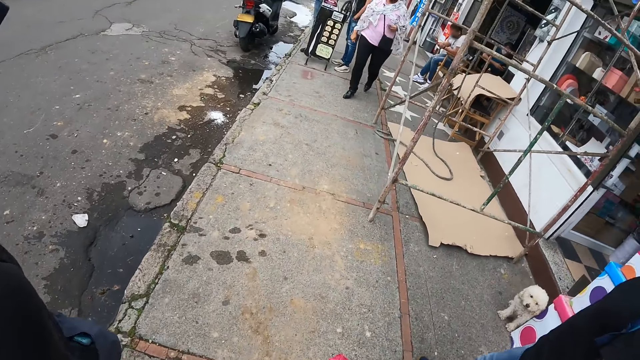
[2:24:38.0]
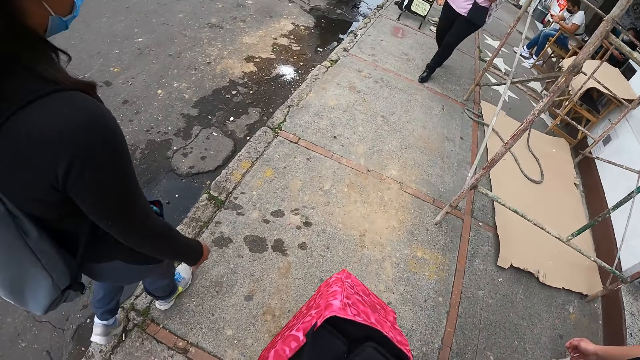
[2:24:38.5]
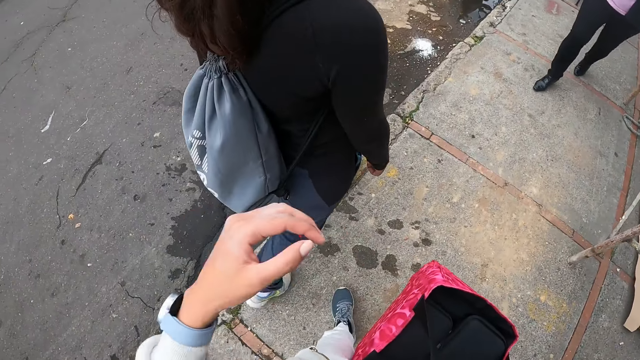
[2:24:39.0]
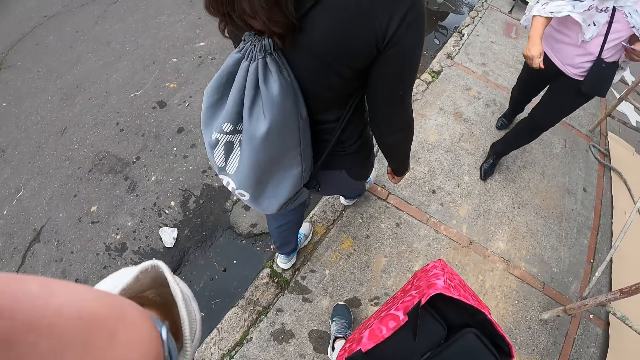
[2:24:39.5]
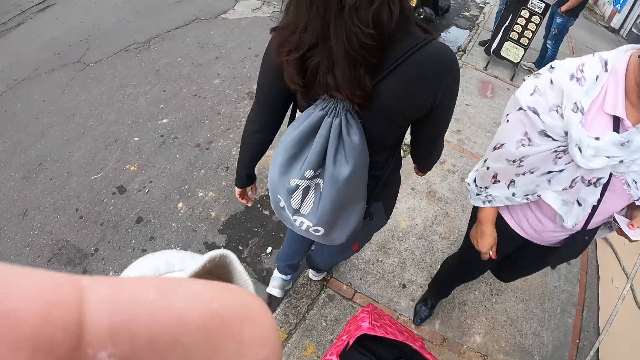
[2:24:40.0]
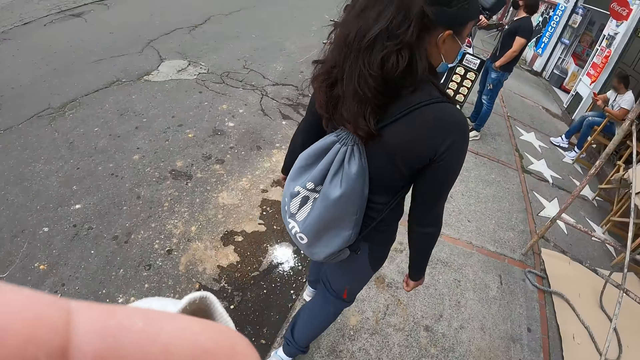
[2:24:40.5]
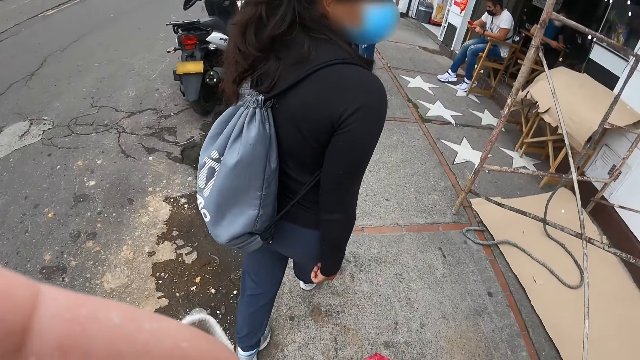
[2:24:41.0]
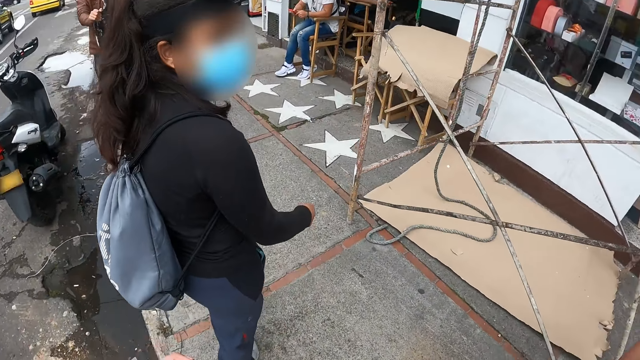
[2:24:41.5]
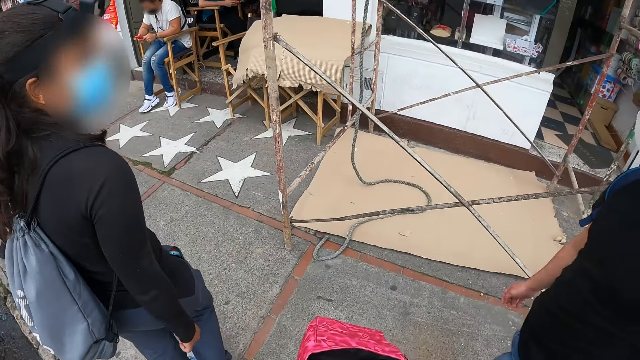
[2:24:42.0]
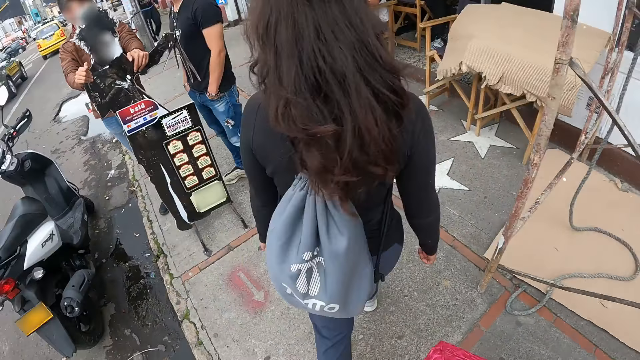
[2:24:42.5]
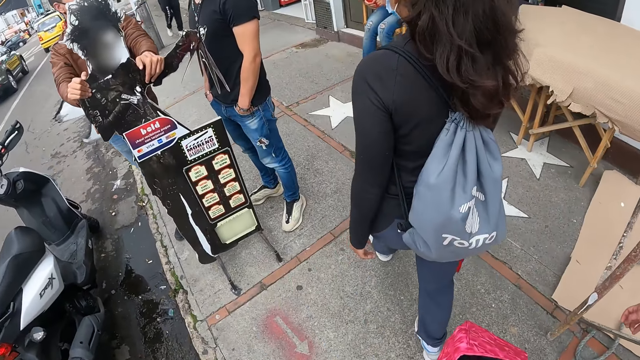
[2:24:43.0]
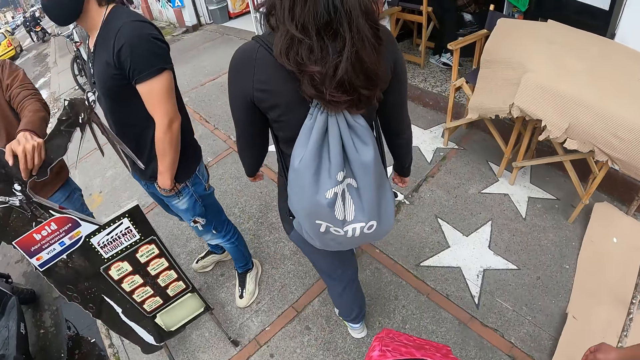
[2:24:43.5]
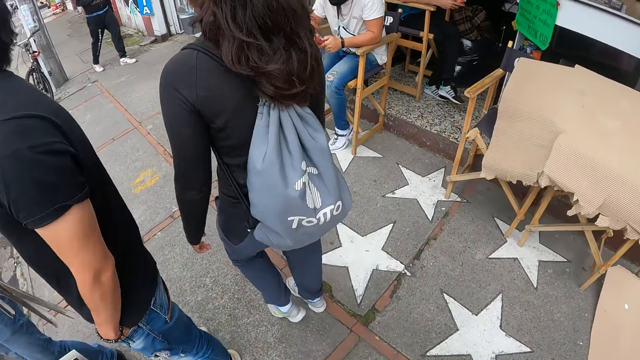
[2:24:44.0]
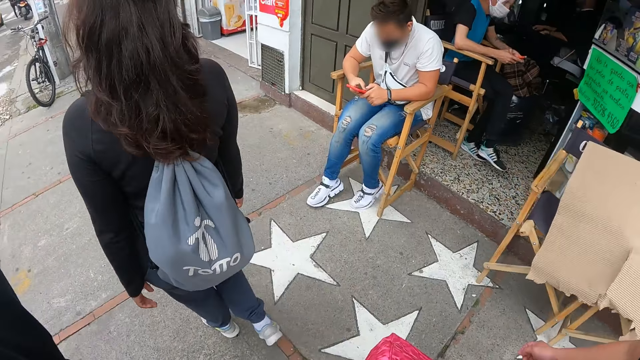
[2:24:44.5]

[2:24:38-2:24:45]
The camera wearer touches her face with her left hand. She does something.

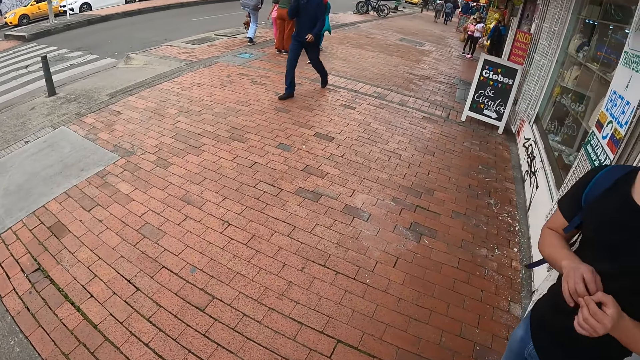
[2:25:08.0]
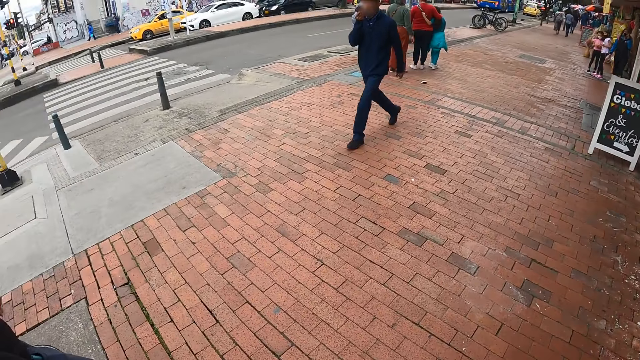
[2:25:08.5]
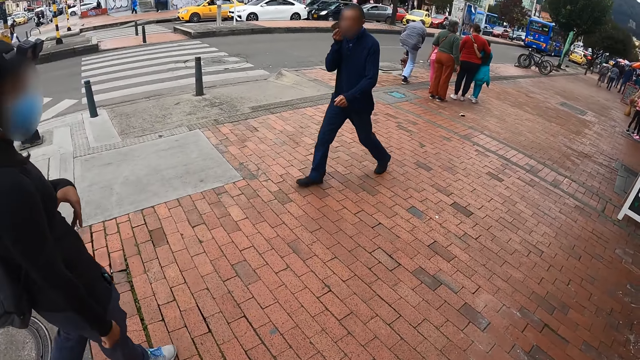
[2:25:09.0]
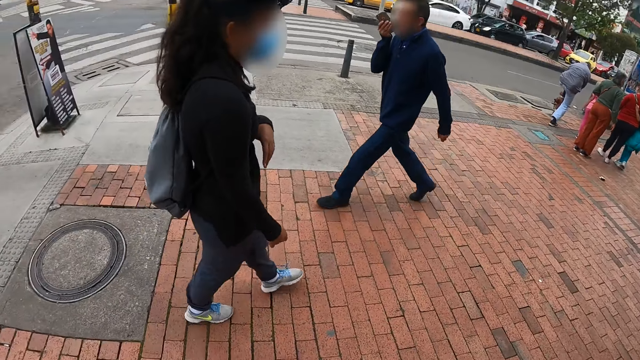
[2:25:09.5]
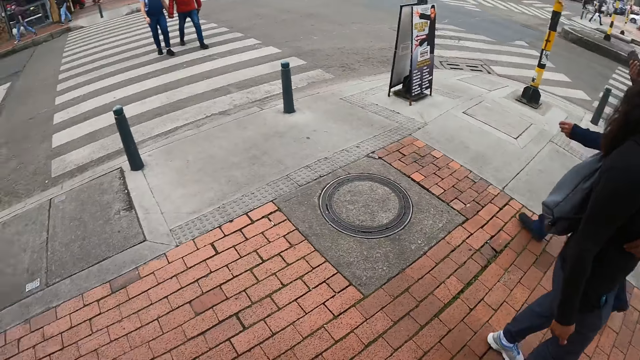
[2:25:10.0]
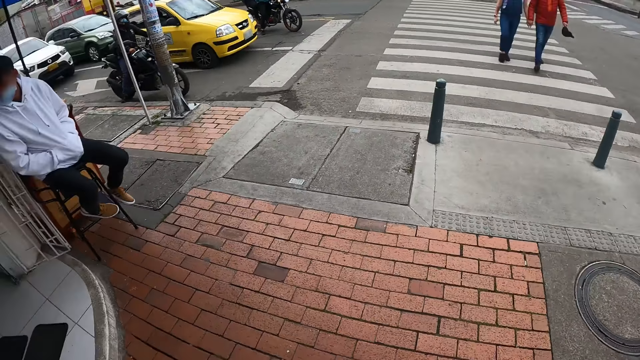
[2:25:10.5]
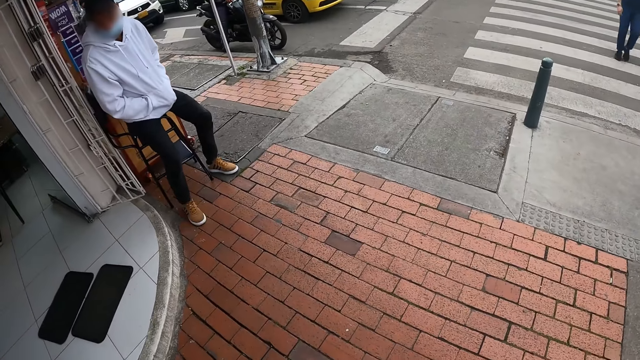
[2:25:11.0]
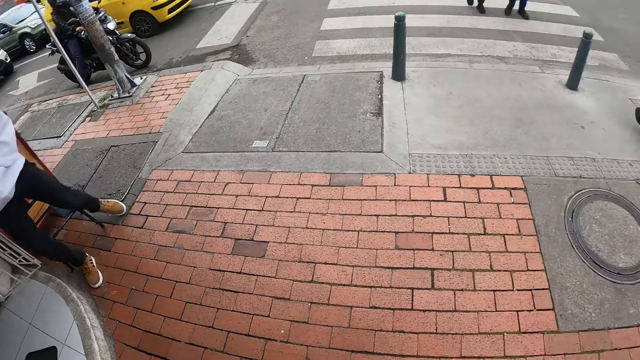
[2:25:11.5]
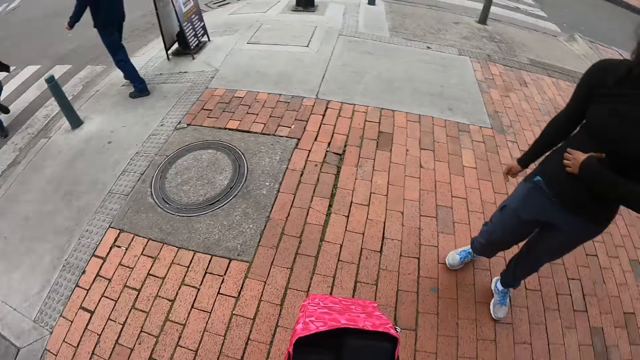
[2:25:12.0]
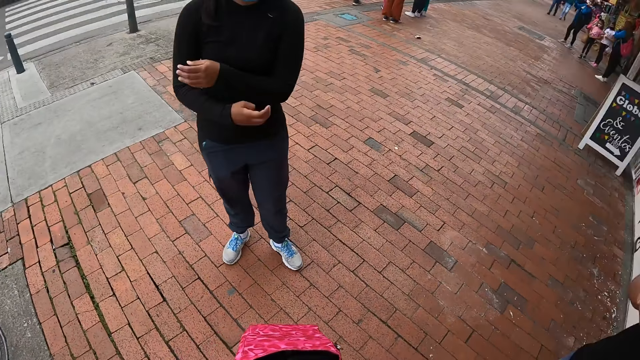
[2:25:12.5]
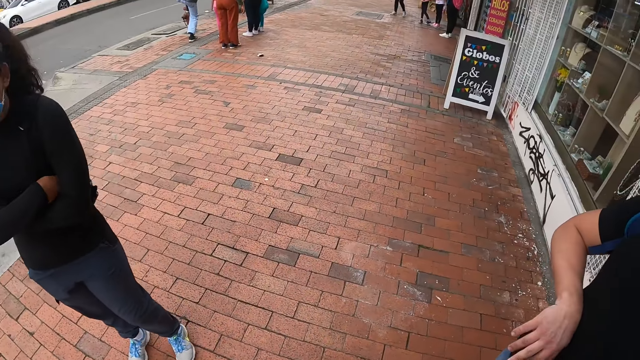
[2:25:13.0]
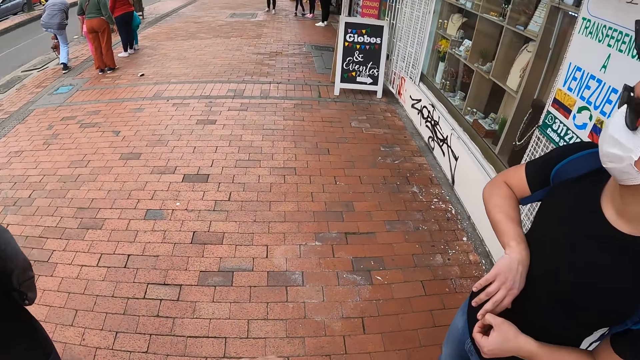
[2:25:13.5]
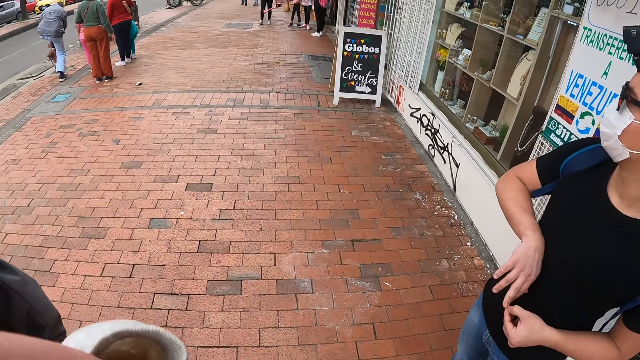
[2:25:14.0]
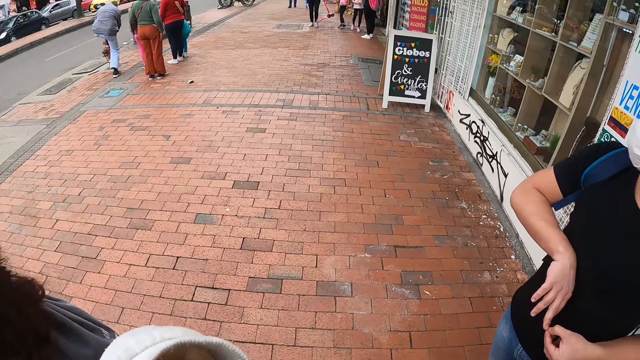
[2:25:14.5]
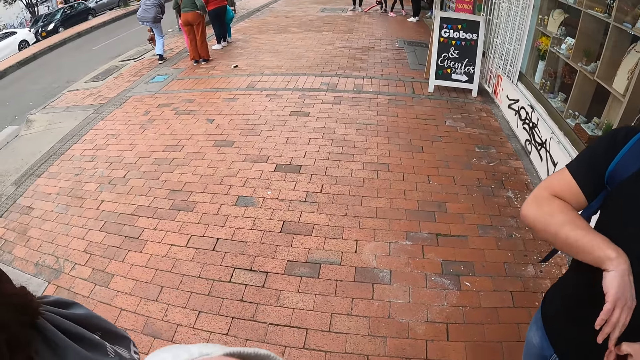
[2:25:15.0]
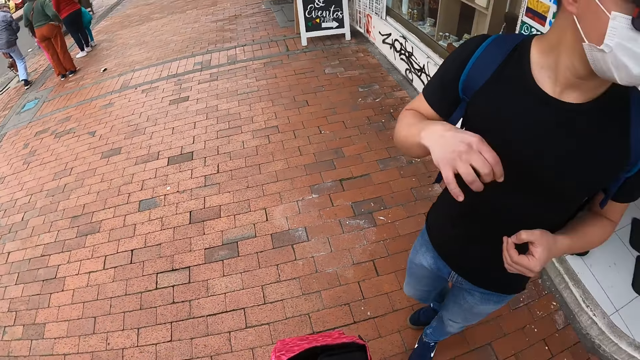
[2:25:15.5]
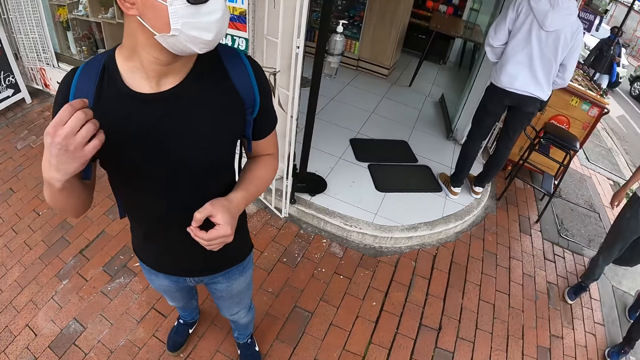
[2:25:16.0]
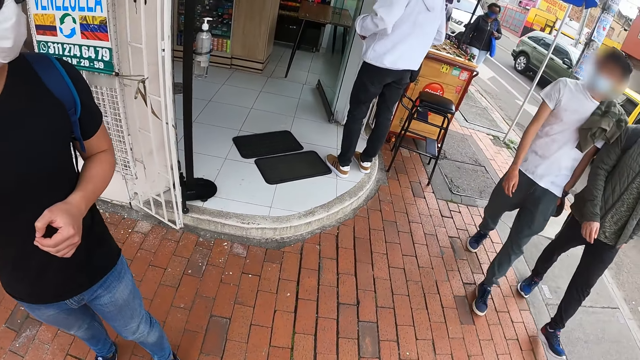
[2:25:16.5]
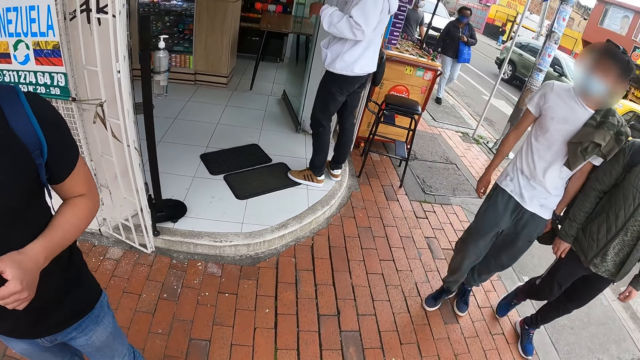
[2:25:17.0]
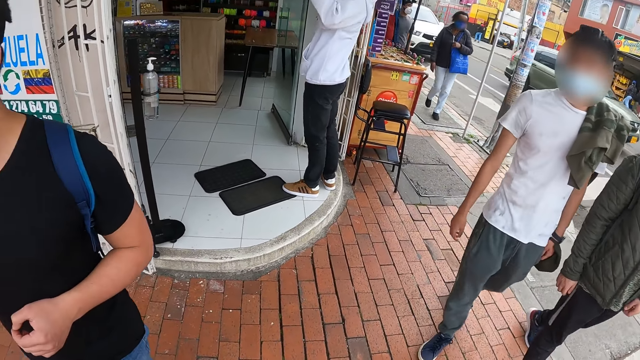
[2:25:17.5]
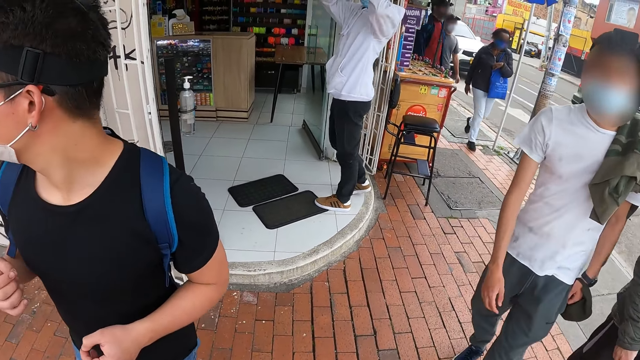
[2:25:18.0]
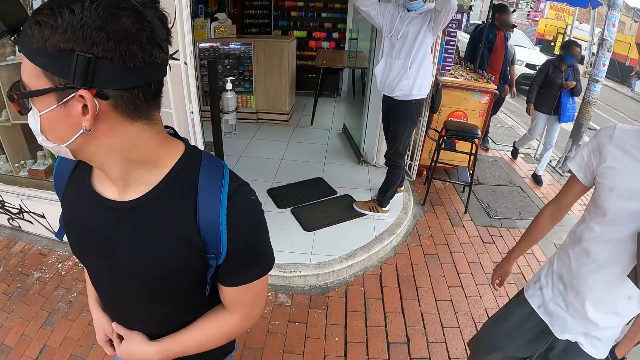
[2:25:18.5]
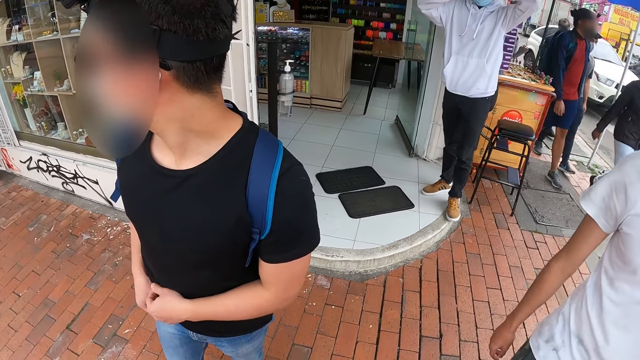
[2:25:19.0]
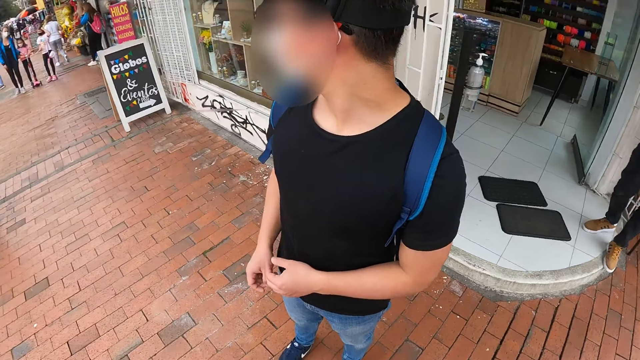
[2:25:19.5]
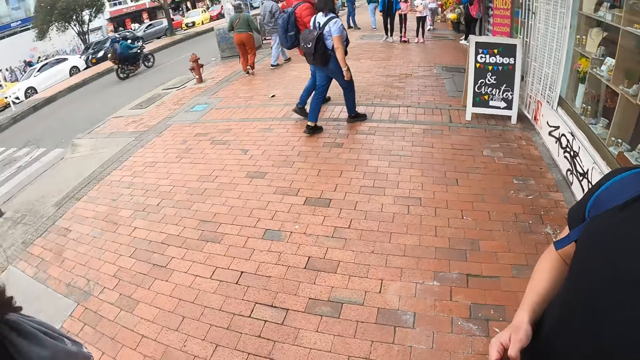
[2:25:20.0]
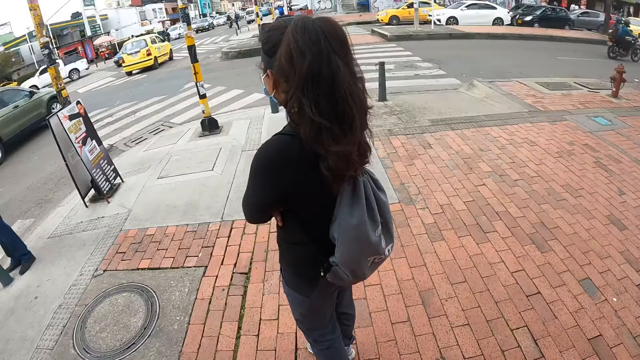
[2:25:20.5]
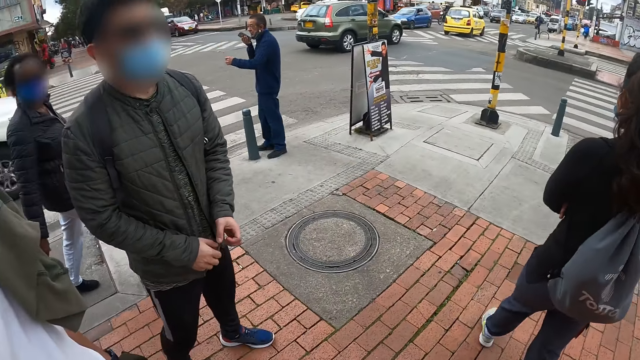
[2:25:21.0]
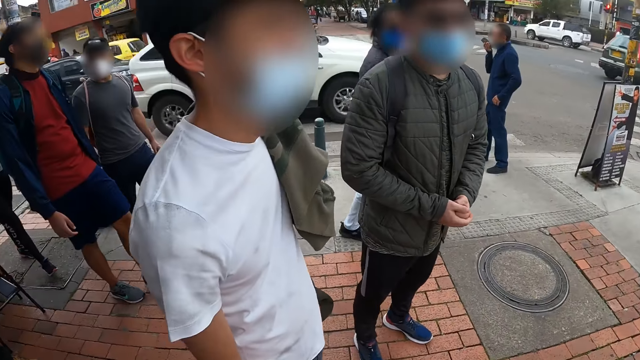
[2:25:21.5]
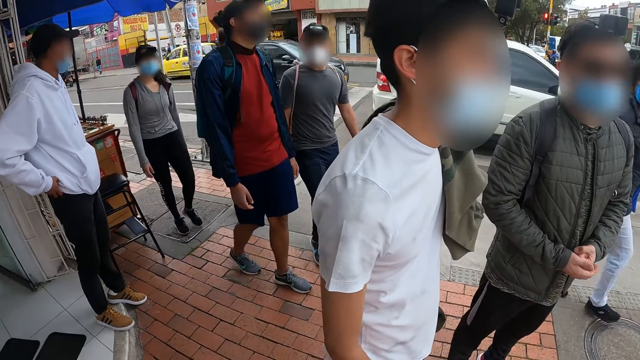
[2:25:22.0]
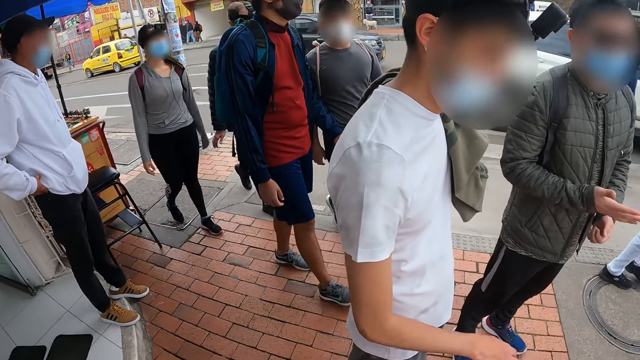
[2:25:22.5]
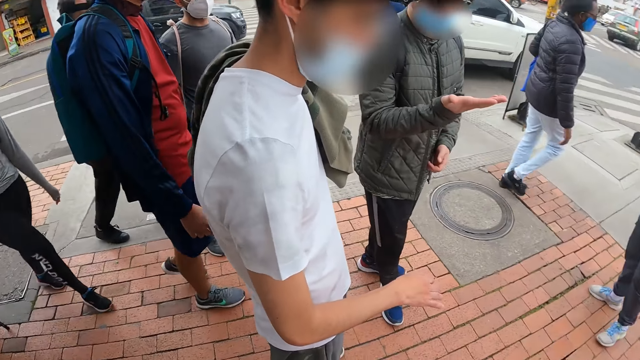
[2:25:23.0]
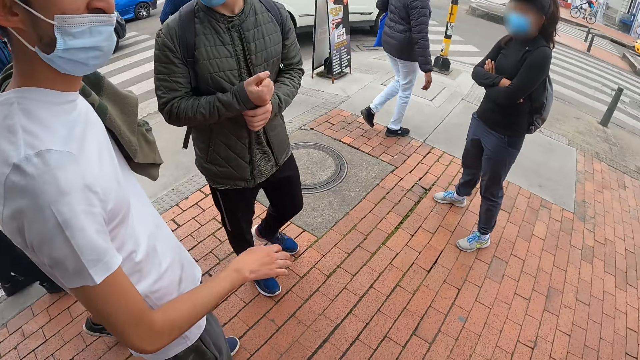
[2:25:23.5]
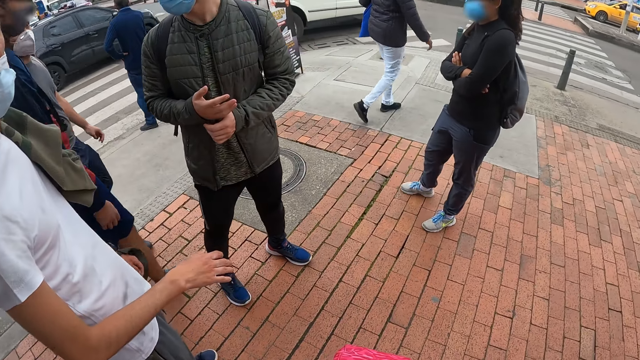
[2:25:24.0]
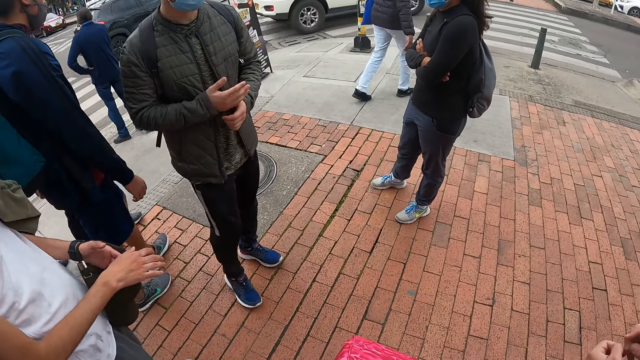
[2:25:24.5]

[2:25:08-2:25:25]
The camera wearer looks around. They do something.
